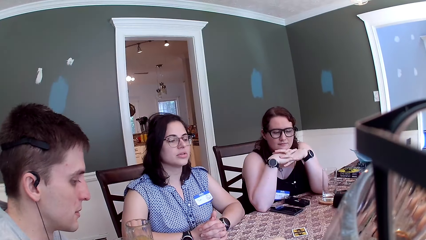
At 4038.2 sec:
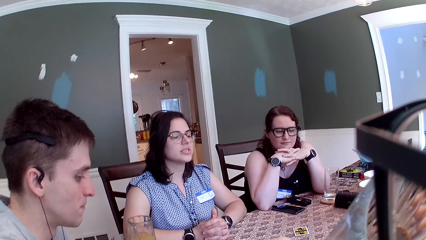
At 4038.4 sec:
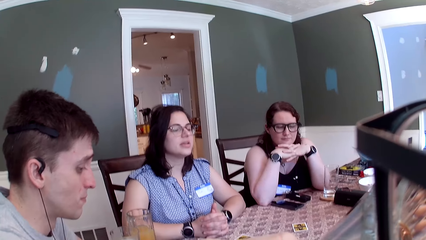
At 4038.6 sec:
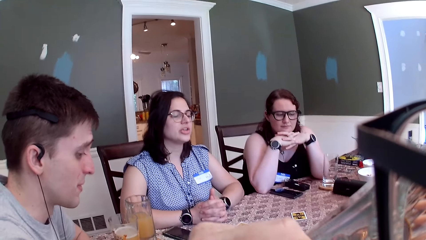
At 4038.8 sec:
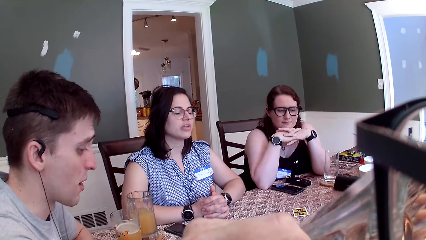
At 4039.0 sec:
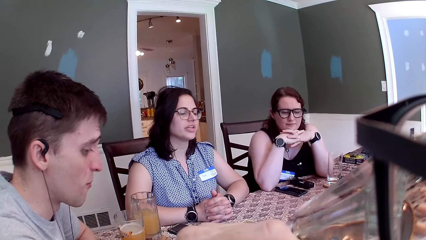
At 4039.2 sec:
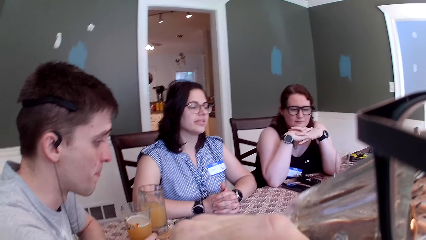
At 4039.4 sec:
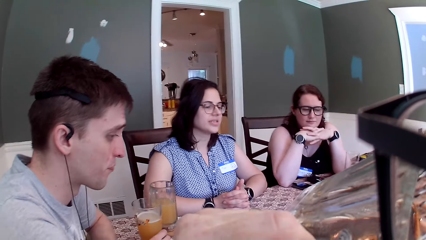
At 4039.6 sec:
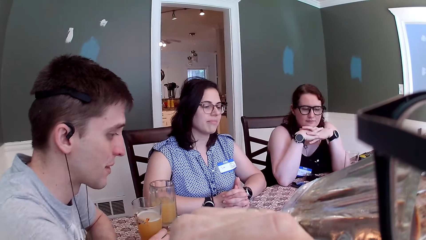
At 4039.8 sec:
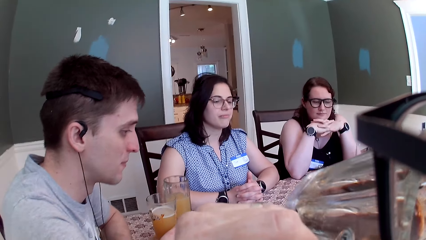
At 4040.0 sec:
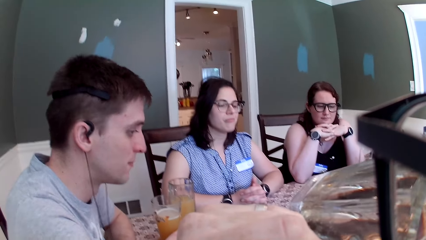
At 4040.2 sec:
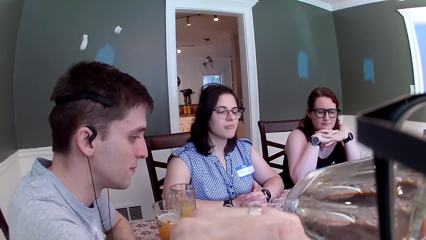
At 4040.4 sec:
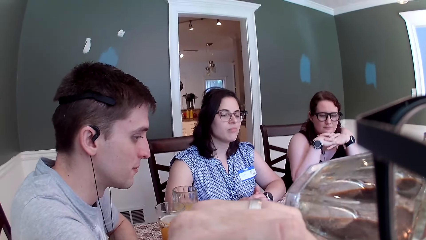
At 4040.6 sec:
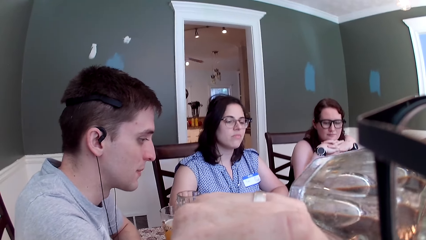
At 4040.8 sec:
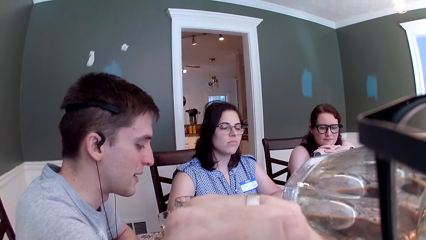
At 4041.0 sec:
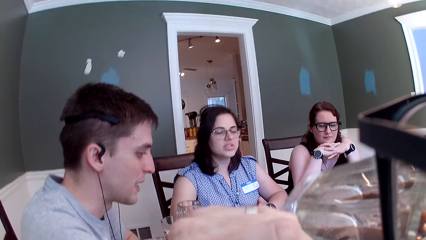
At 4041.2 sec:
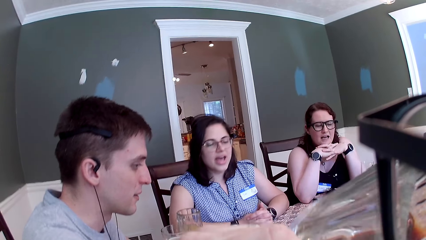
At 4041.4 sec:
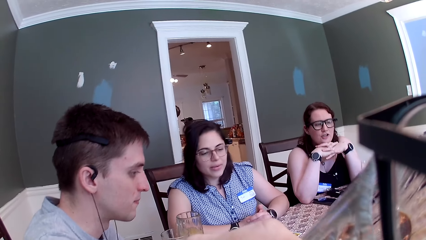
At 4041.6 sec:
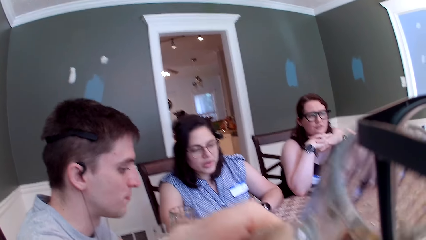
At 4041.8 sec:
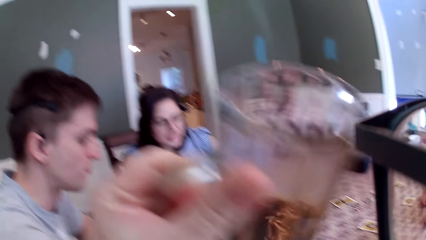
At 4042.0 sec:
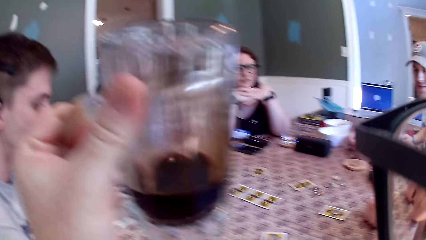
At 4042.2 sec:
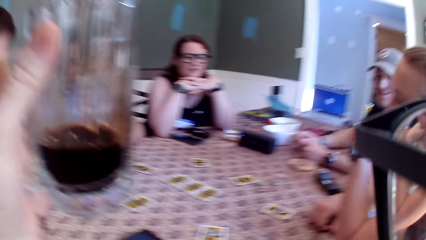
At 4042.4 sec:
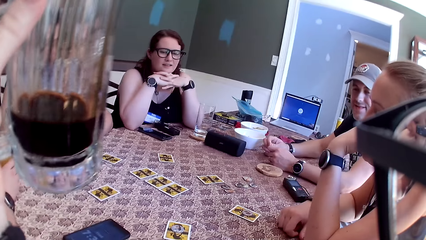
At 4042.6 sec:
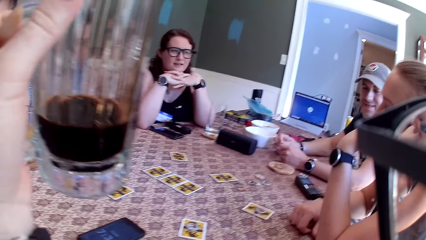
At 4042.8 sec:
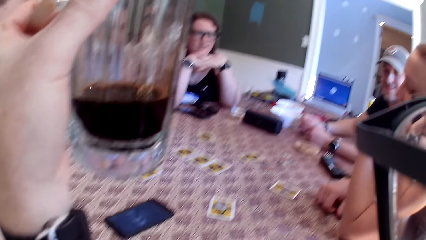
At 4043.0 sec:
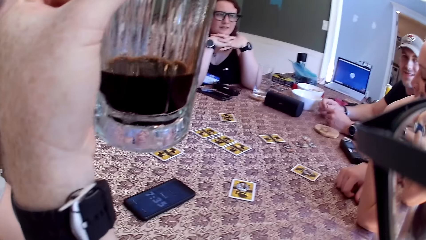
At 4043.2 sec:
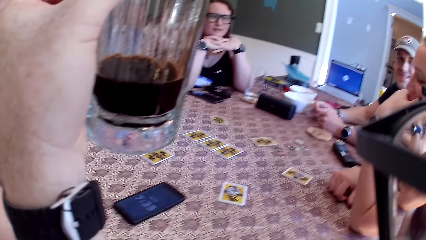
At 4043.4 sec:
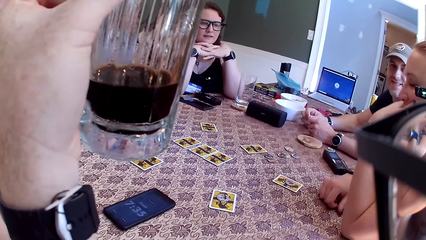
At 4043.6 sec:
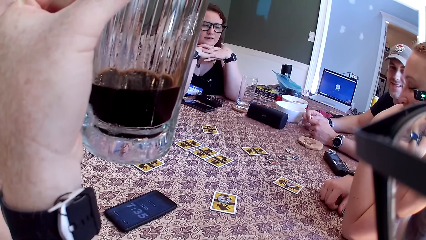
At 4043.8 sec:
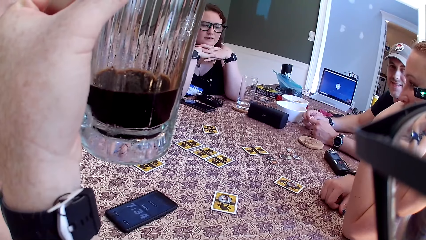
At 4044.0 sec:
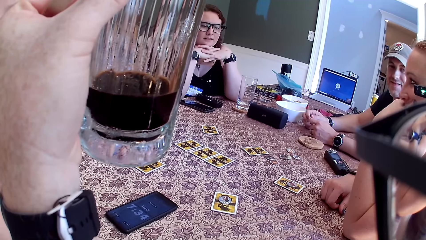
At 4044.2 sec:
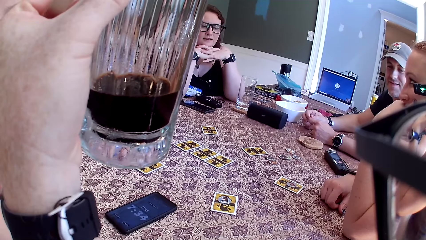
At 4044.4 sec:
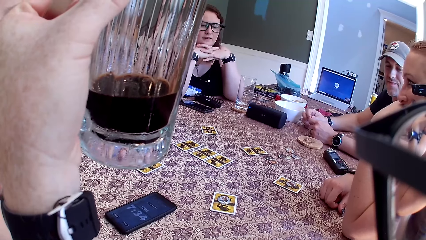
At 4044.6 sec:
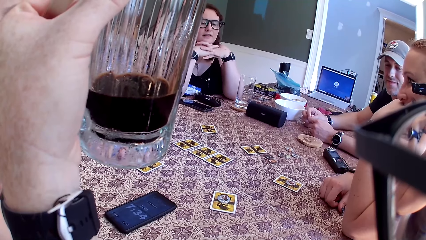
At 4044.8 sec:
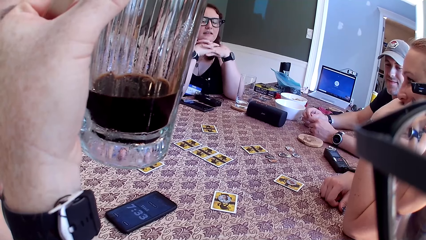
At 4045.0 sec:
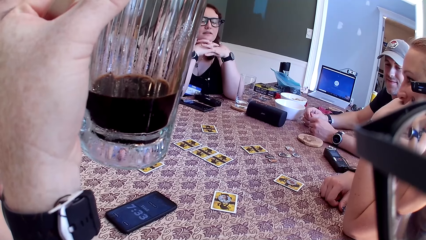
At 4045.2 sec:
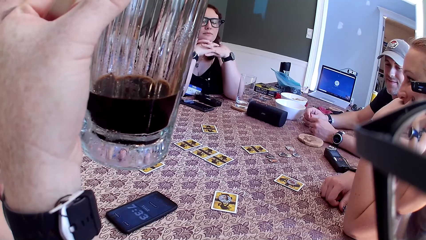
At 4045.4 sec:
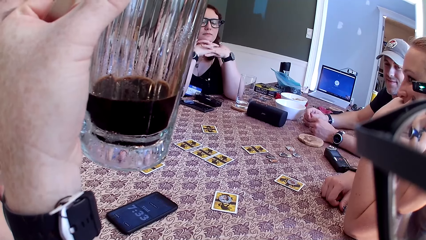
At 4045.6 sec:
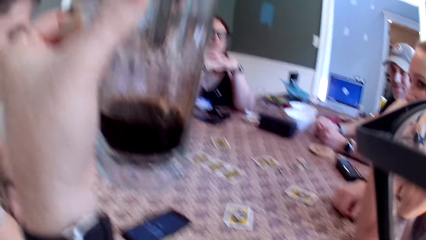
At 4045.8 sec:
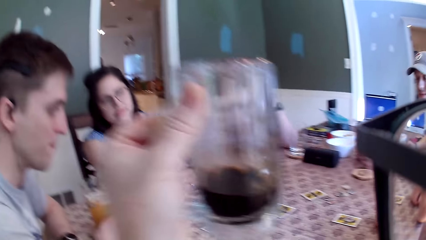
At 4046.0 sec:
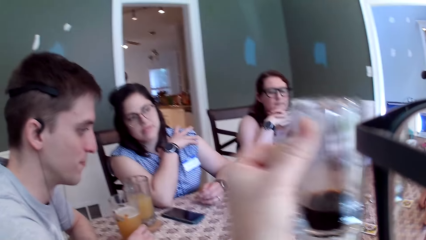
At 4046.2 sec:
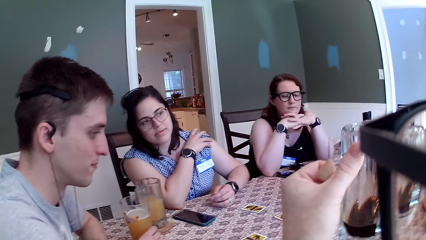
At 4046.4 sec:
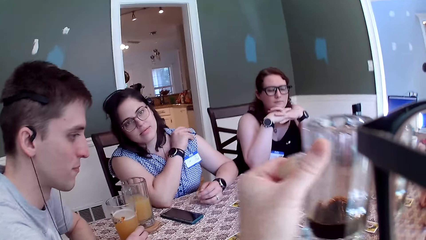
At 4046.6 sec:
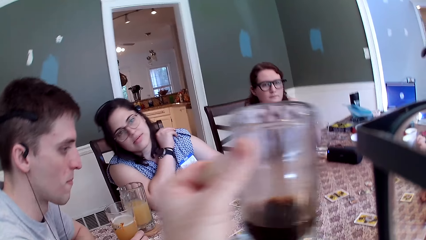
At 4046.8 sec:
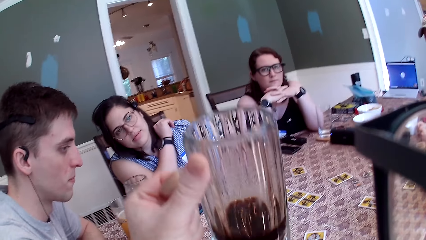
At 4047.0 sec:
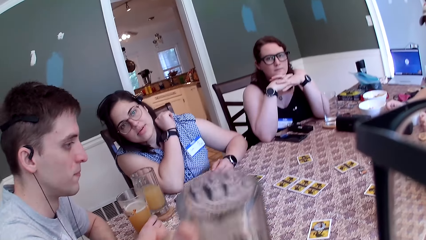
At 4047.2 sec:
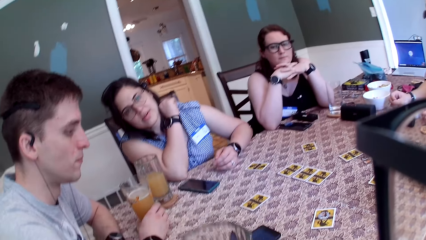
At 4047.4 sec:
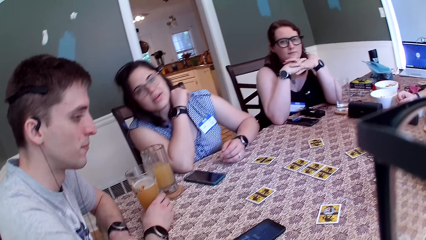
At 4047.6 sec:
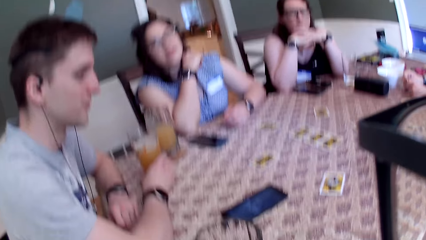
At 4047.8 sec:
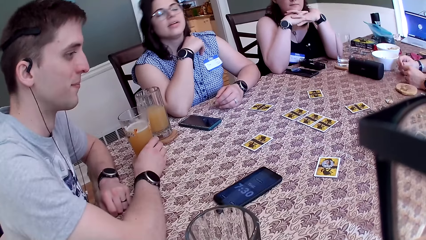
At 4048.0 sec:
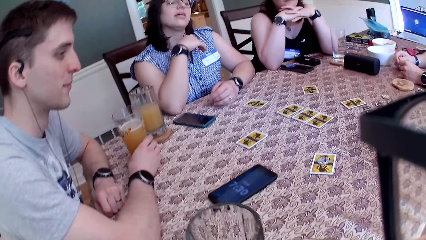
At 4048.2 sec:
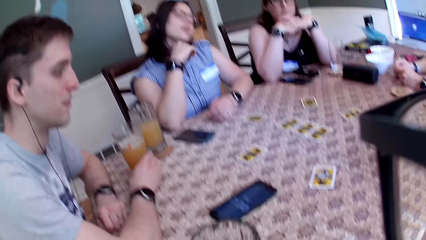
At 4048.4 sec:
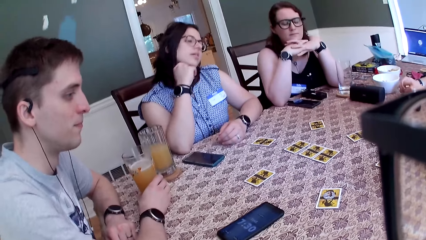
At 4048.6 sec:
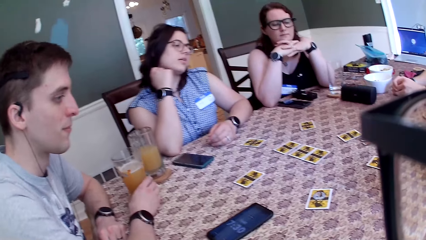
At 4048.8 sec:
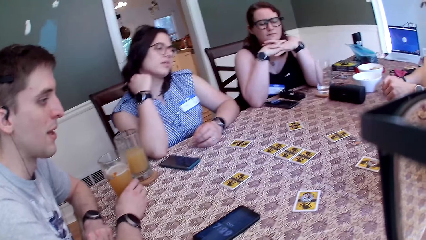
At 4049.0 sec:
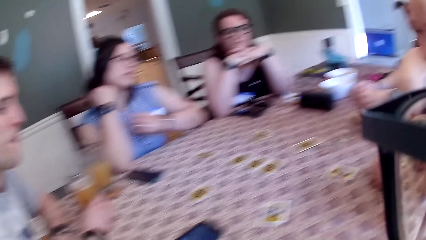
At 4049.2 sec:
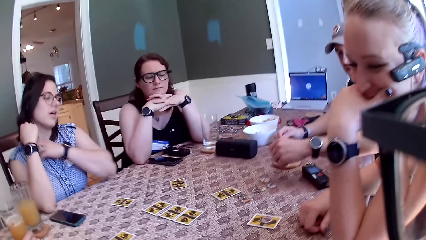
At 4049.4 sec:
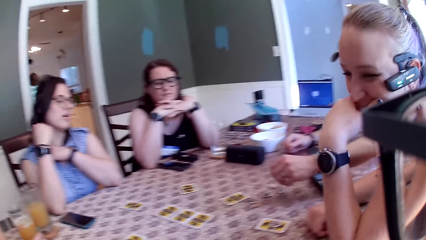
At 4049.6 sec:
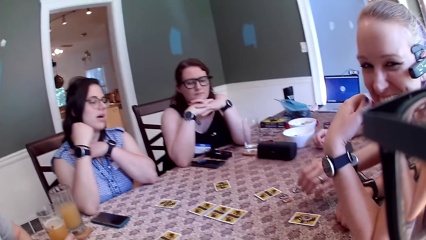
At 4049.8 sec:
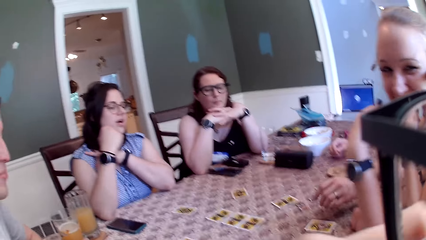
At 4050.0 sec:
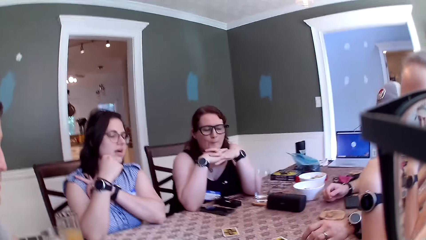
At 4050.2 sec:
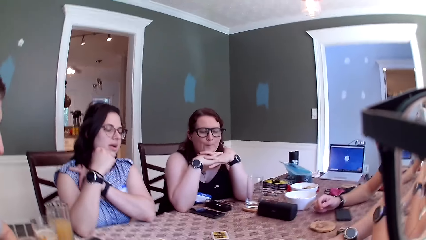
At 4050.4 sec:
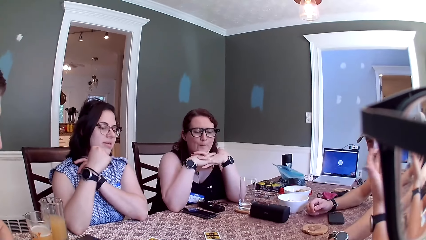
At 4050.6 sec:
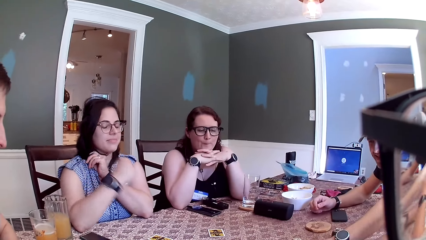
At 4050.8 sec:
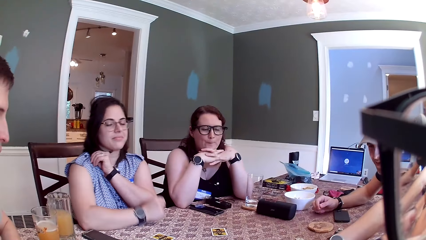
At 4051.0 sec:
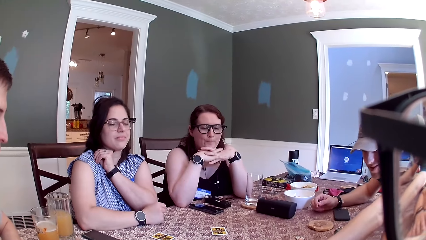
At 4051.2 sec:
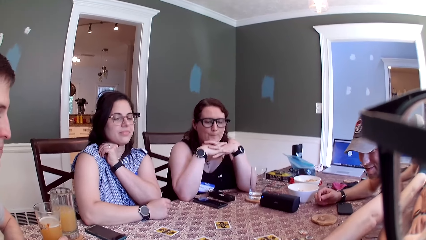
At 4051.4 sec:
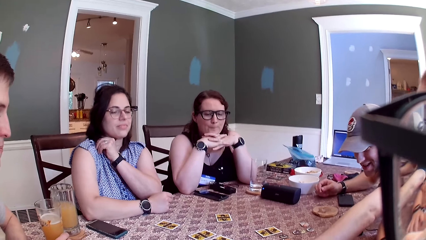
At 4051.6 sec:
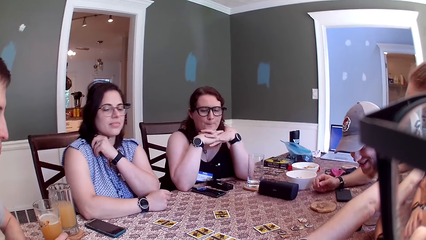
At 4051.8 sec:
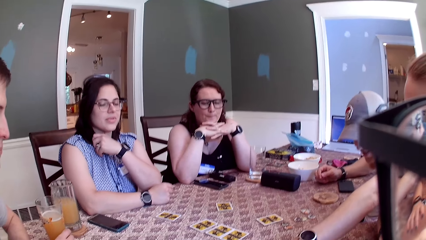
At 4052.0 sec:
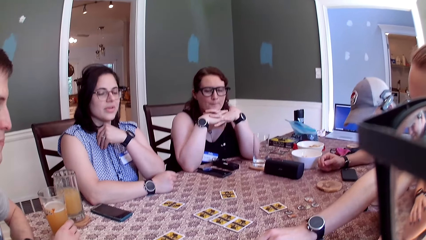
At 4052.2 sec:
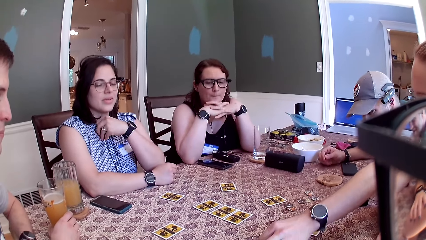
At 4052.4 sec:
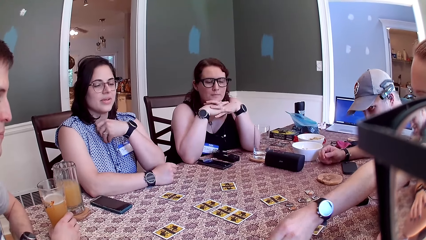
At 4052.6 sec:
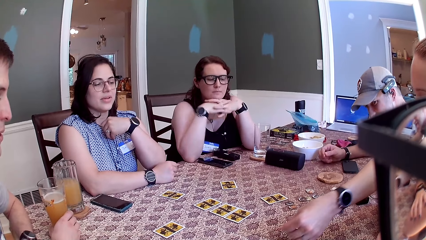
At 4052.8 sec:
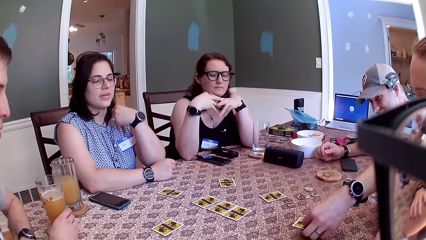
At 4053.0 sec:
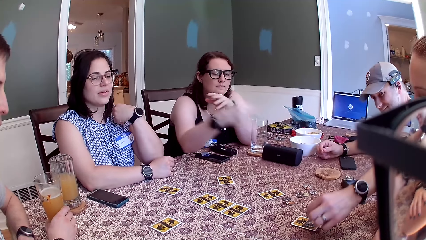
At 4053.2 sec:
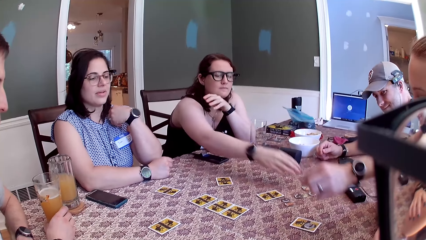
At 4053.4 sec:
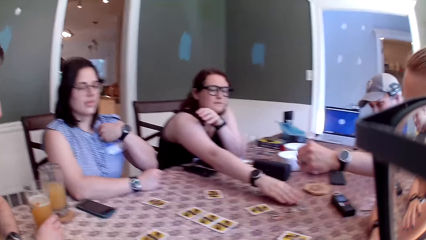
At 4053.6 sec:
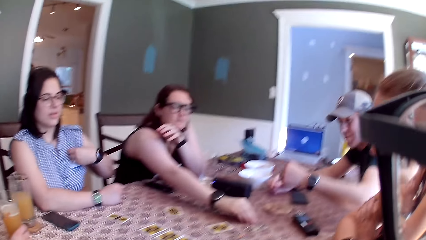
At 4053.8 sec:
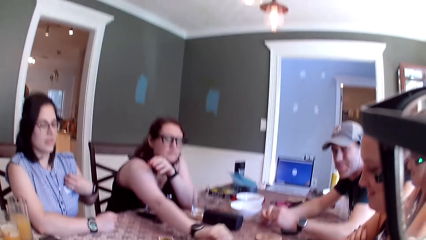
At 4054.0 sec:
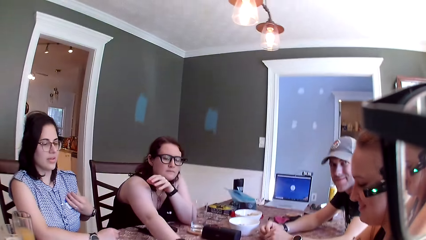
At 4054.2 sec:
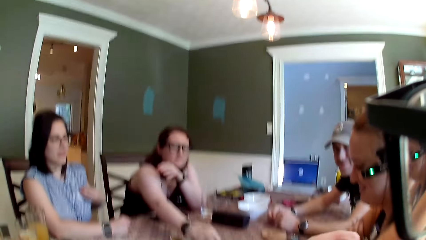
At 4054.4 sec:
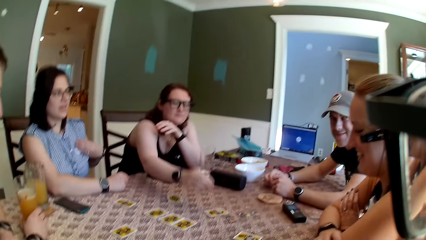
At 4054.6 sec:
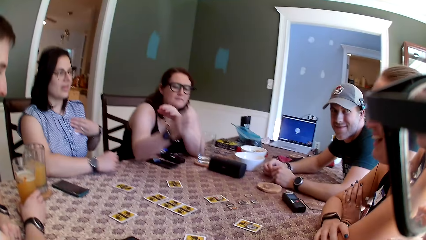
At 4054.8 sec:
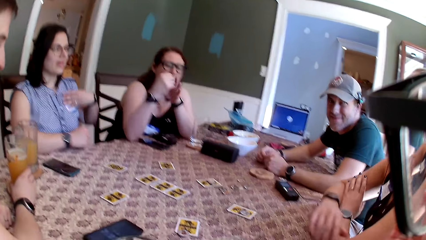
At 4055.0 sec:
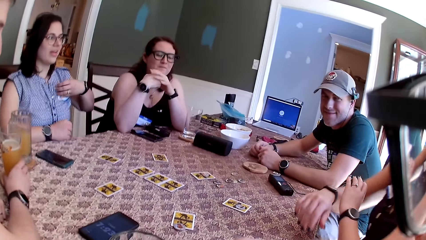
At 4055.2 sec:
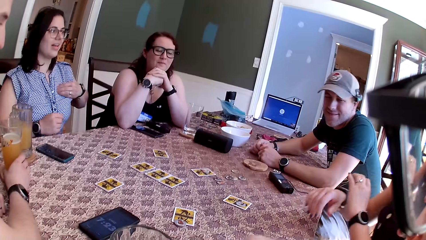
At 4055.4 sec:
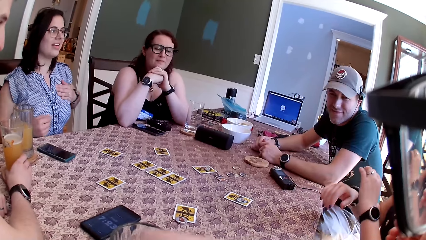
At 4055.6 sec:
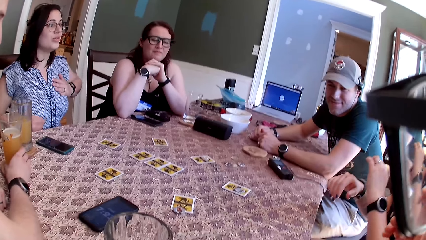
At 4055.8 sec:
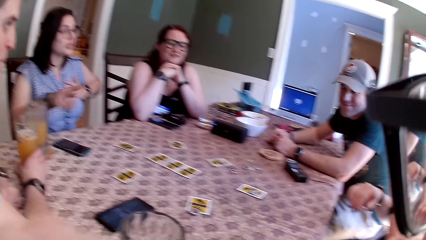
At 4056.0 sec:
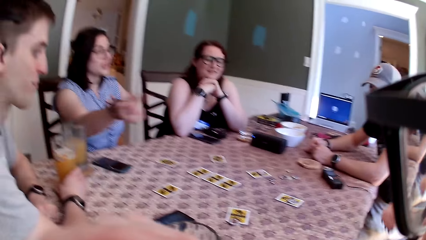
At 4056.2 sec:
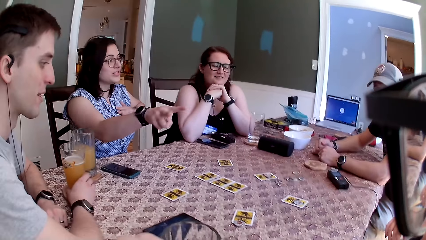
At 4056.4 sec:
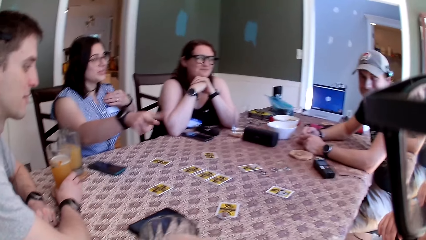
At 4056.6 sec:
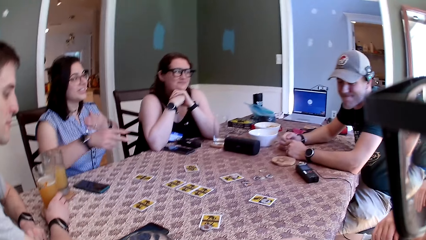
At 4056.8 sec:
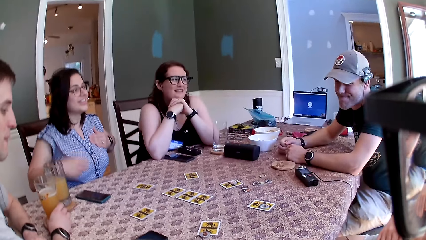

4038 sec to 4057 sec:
The camera wearer drinks from the mug or glass cup in his left hand. A man touches a glass cup on the table with his right hand. The camera wearer drops the glass cup in his left hand on the table. He looks around. Another man puts the game chips on the cards on the table with his left hand. A woman moves the game chip on the table with her right hand.
